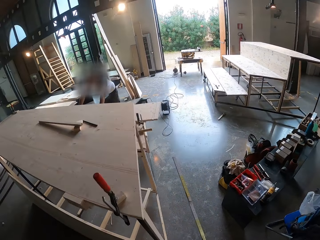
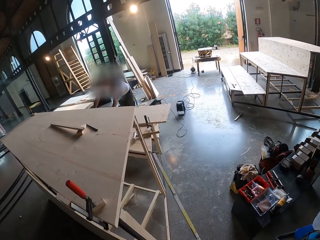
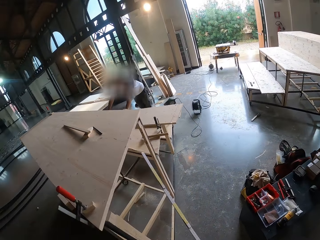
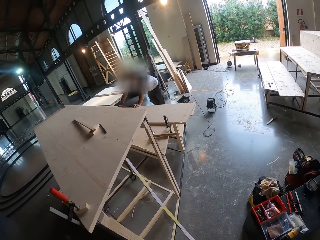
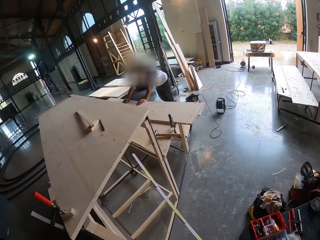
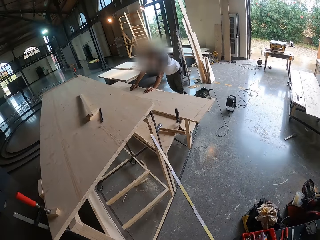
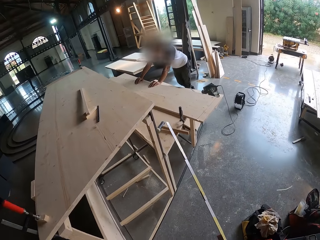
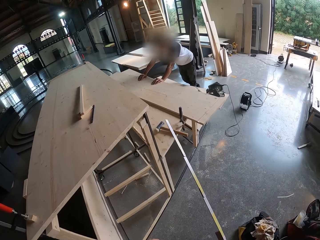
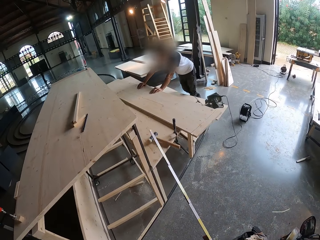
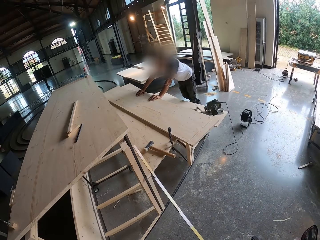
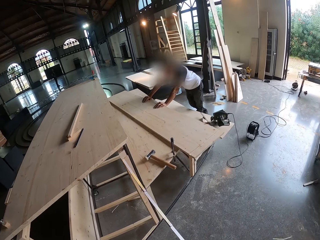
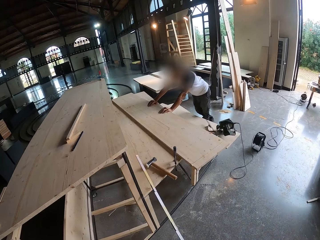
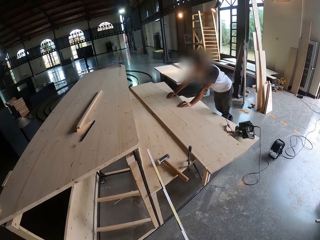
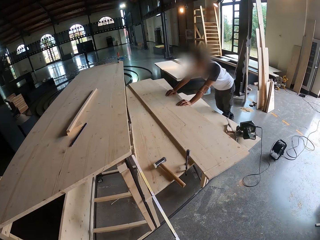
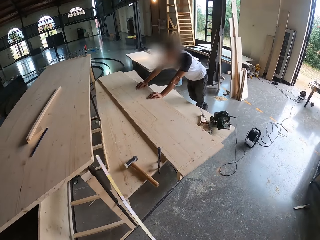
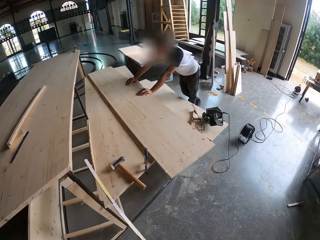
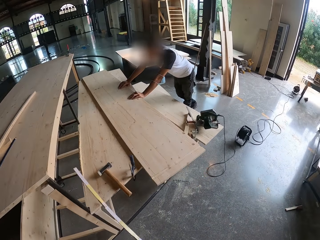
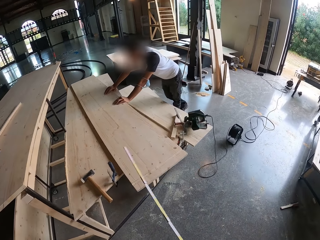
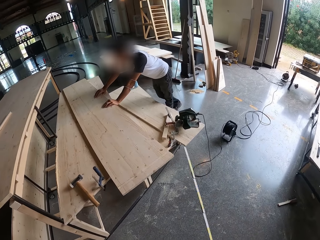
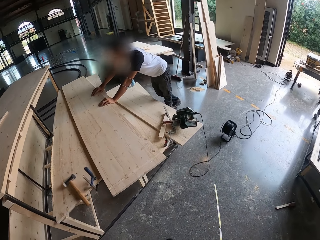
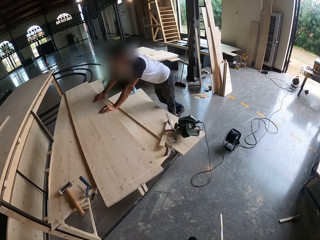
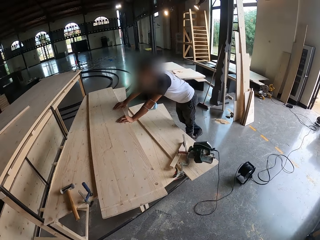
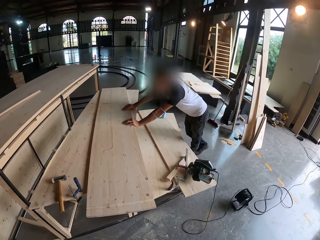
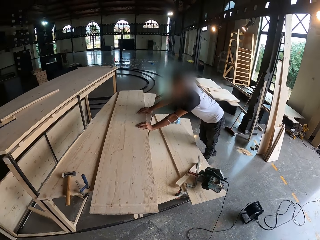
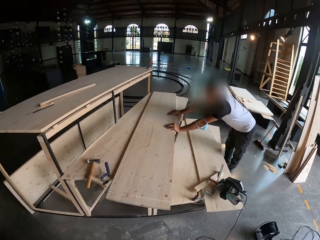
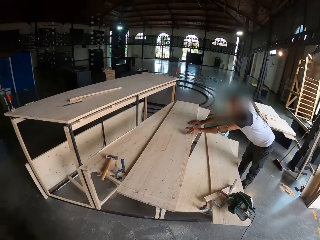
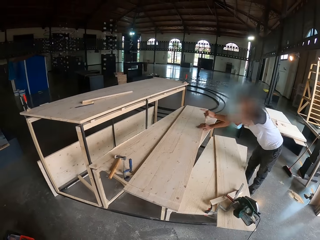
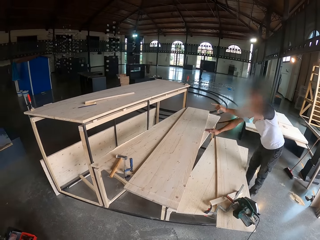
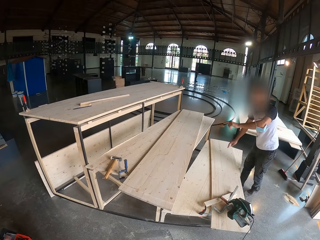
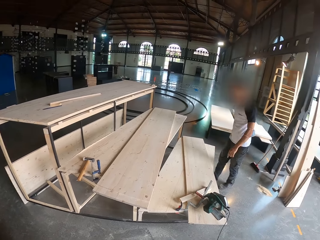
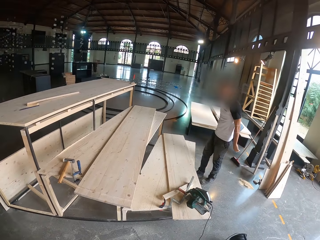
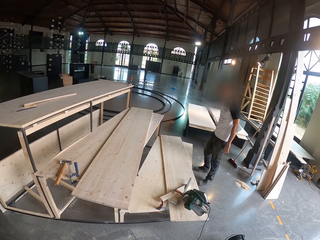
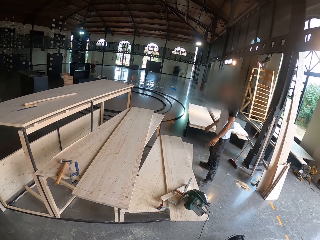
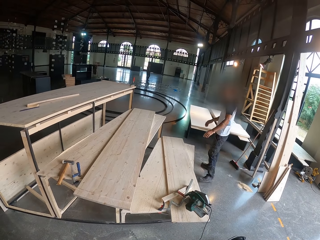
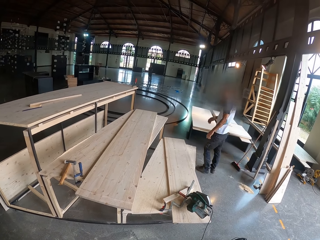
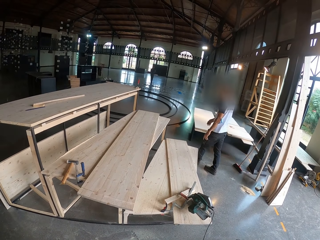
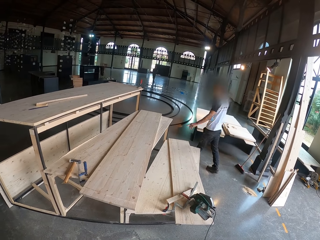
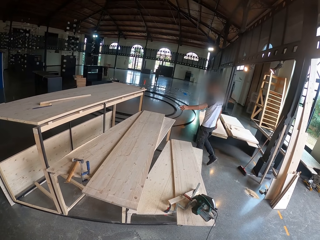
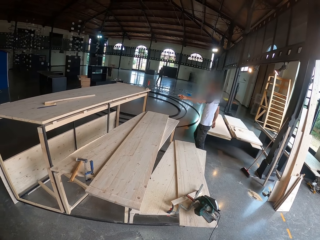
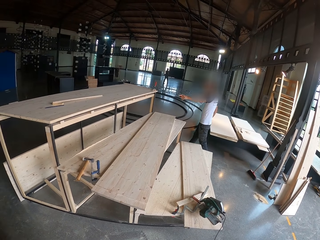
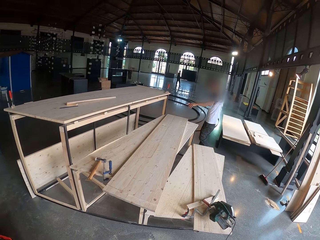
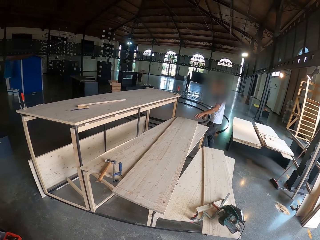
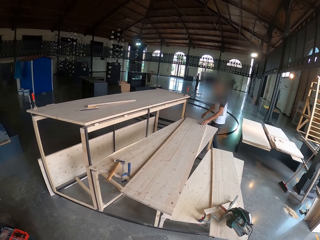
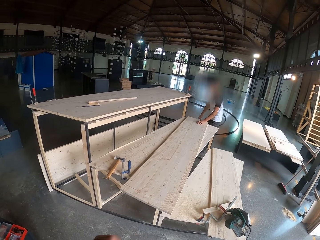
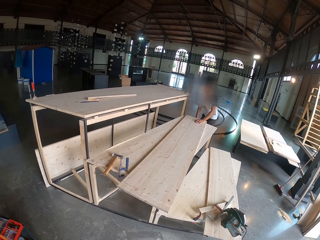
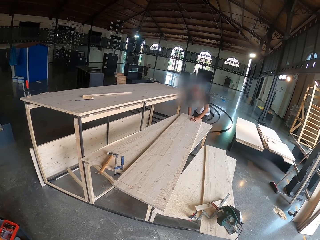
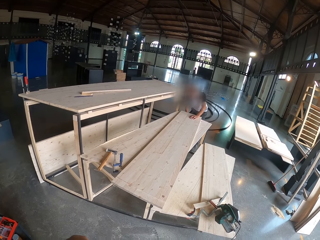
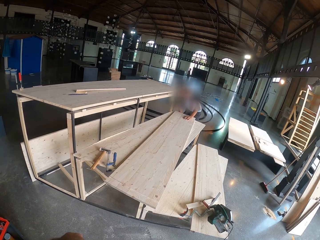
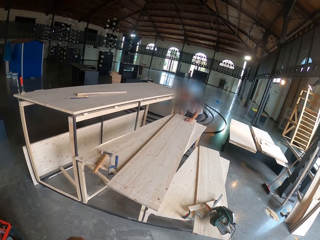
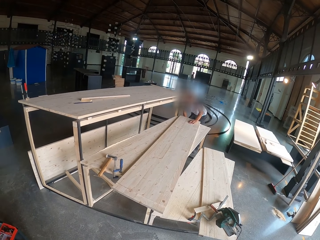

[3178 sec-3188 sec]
The camera wearer places both his hands on the table. A man leans on the table.
